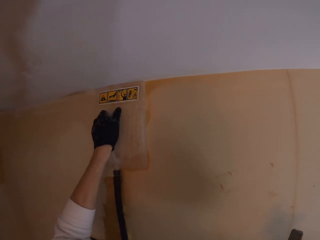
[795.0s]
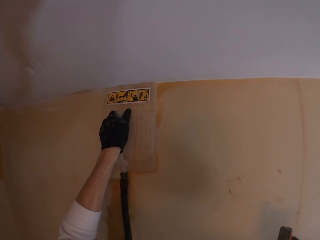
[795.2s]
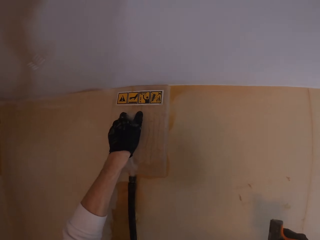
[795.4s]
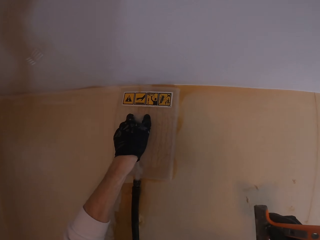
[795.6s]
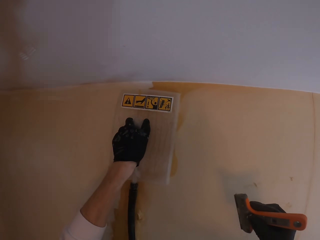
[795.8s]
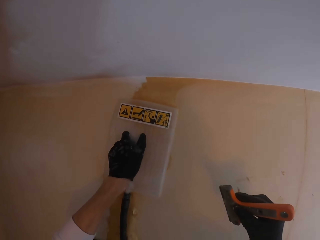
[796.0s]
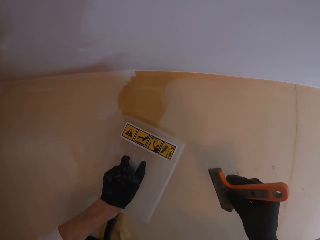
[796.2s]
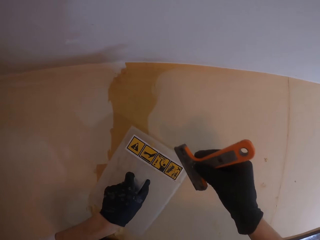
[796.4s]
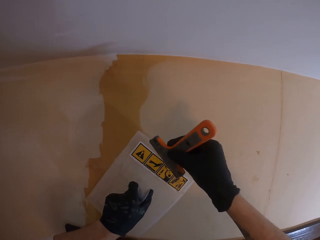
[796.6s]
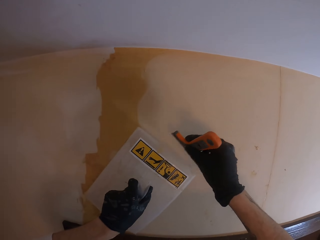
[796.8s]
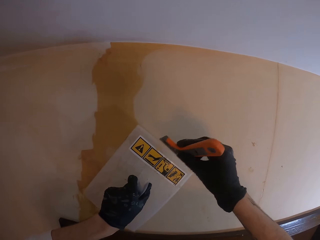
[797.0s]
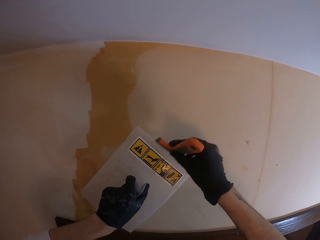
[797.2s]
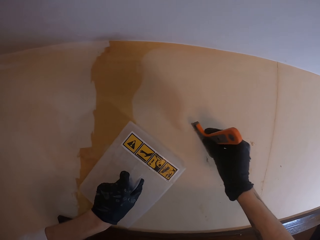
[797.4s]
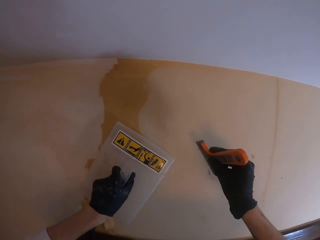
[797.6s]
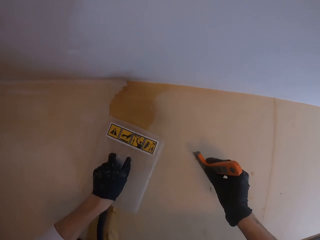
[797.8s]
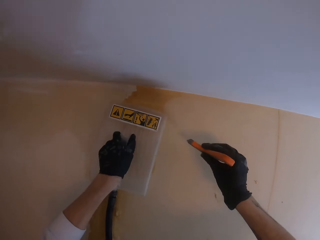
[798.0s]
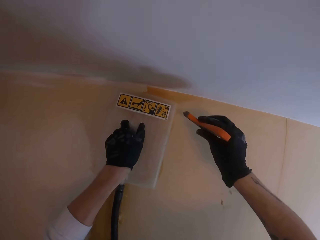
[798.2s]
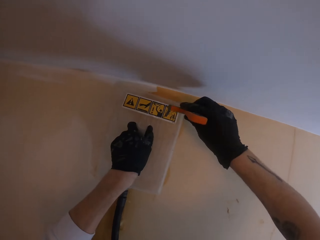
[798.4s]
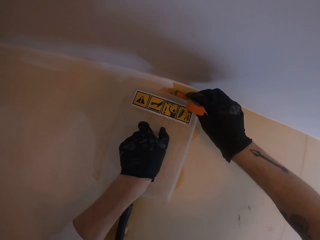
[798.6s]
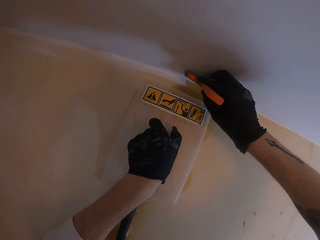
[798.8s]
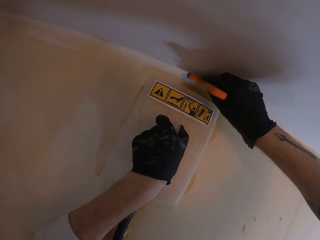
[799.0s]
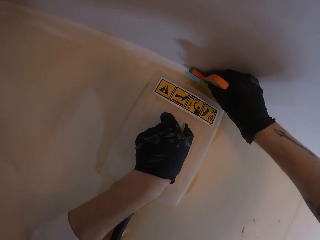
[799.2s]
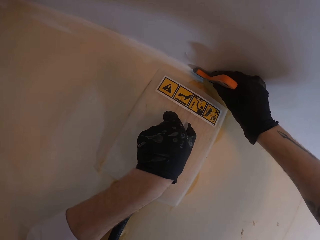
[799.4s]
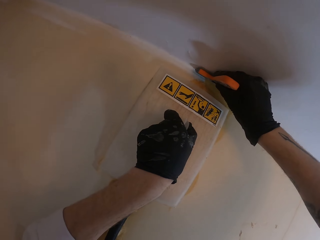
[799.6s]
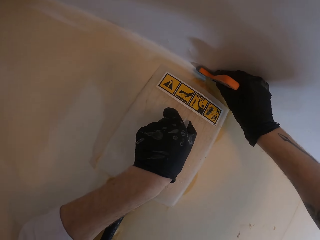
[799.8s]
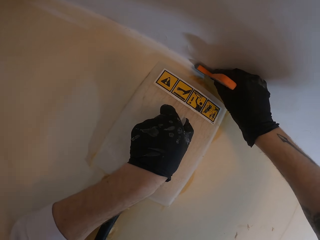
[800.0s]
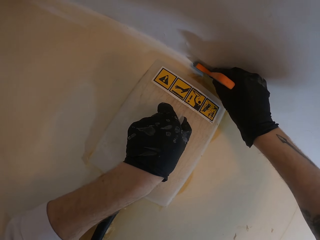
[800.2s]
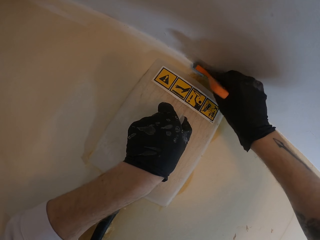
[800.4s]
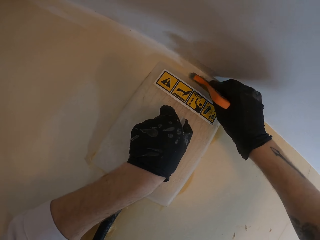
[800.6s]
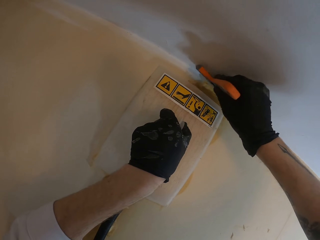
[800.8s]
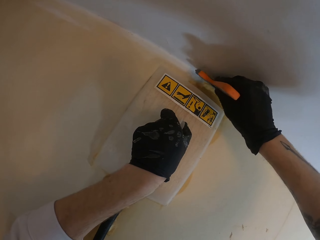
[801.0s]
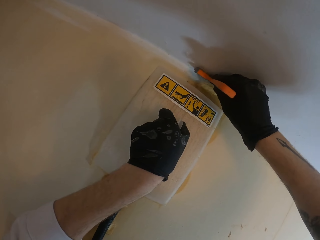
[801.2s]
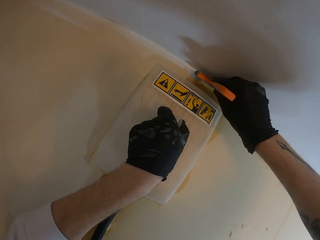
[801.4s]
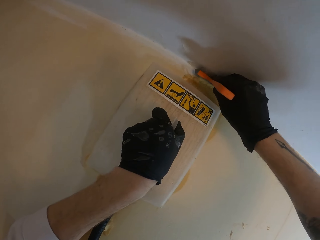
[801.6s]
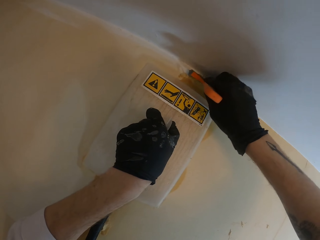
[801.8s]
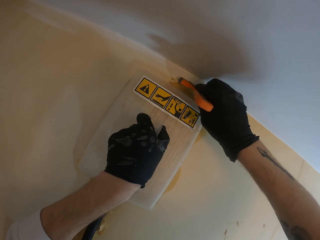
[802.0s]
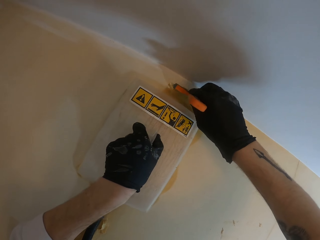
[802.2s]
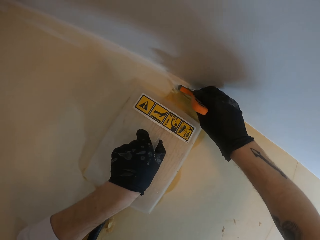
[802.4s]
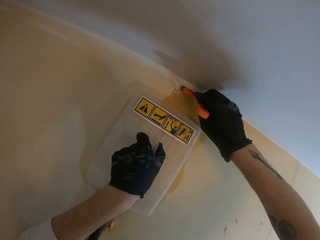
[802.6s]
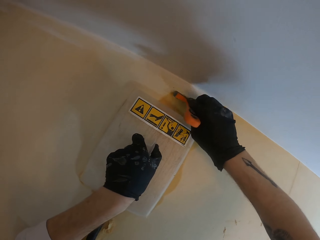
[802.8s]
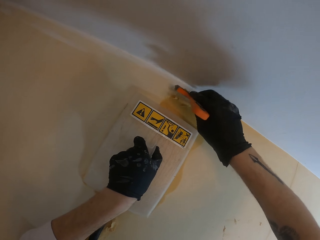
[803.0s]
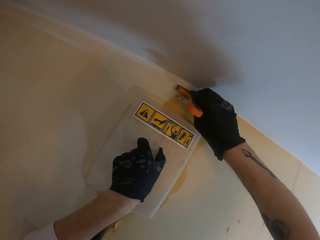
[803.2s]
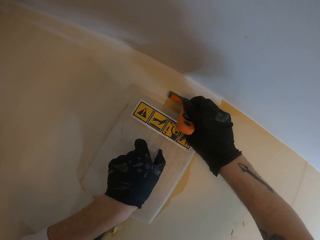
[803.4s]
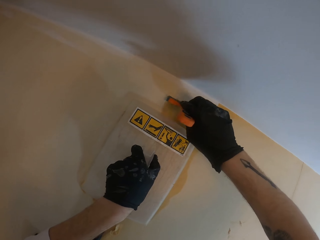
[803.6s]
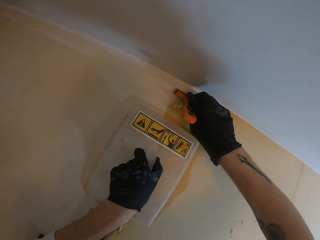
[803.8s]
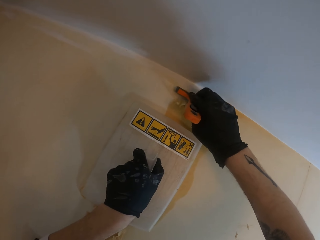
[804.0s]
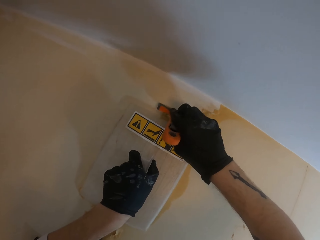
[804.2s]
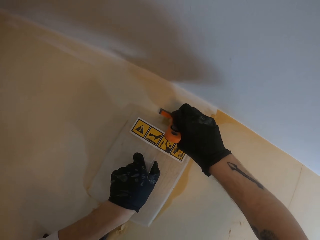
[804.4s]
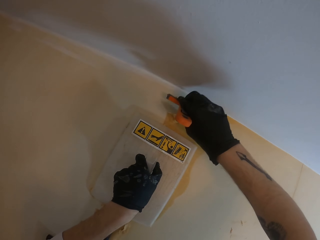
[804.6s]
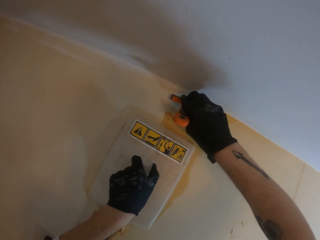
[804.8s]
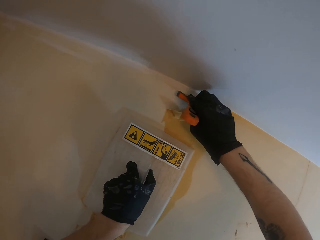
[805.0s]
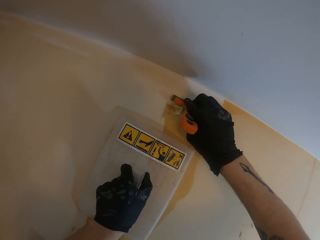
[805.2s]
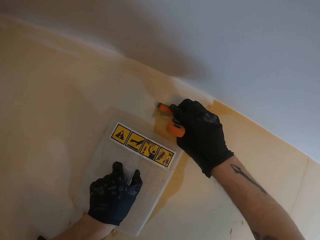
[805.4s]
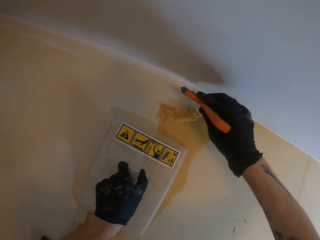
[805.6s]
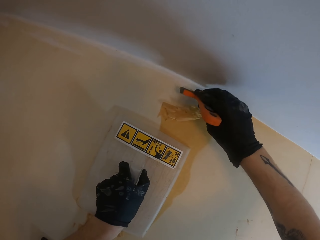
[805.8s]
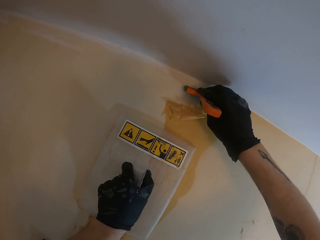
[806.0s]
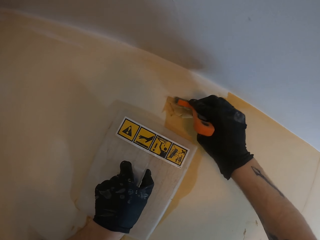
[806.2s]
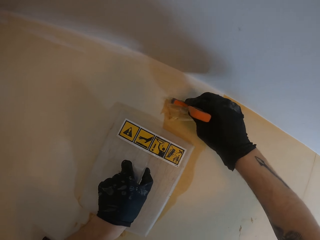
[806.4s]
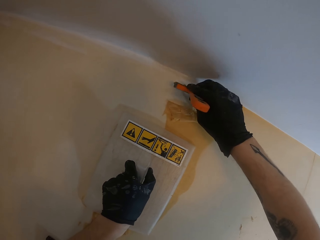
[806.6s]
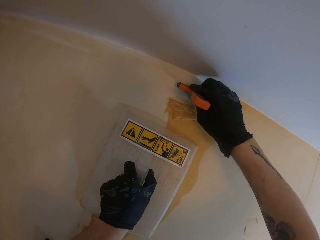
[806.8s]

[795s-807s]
The camera wearer cleans the wall smoother. They remove the wallpaper on the wall steamer. They strip off the wallpaper with the wallpaper scraper.

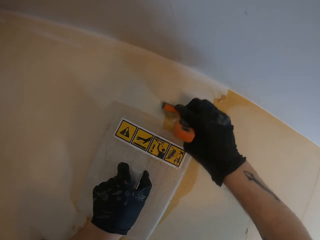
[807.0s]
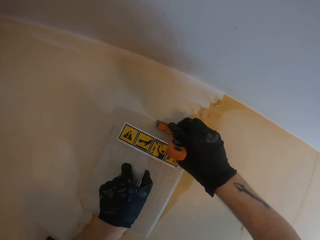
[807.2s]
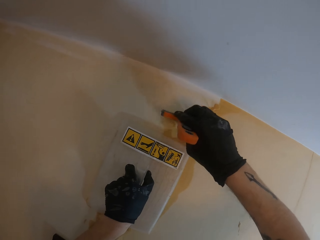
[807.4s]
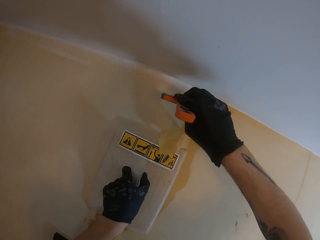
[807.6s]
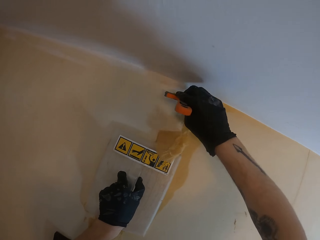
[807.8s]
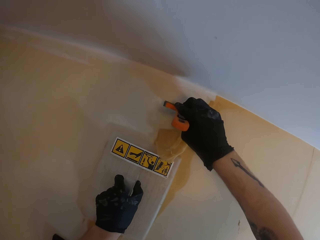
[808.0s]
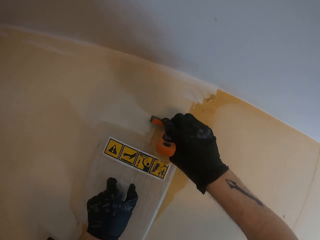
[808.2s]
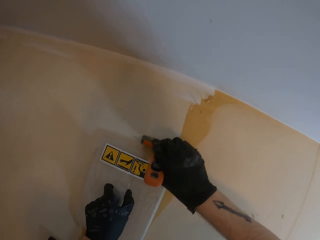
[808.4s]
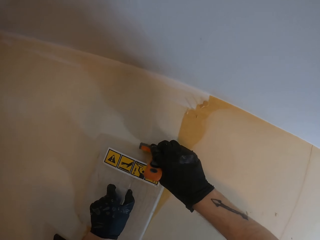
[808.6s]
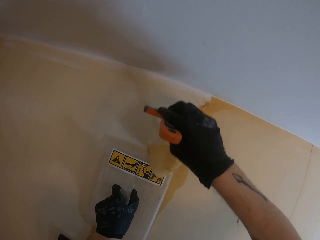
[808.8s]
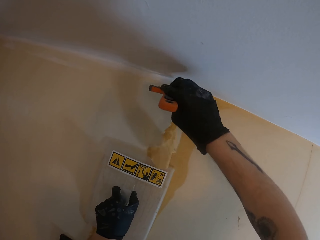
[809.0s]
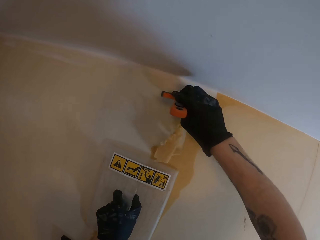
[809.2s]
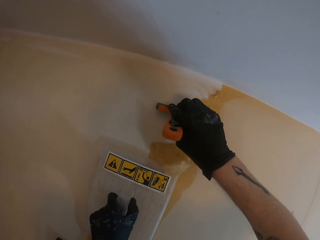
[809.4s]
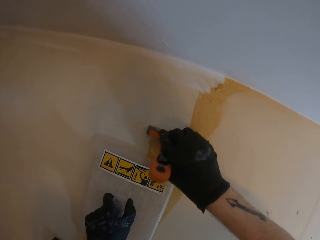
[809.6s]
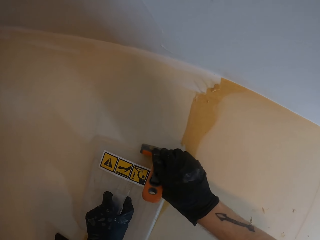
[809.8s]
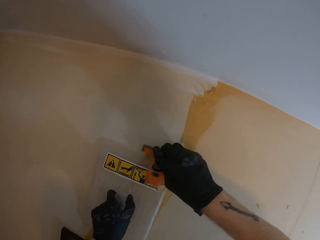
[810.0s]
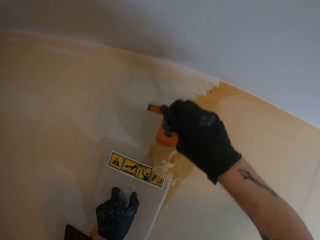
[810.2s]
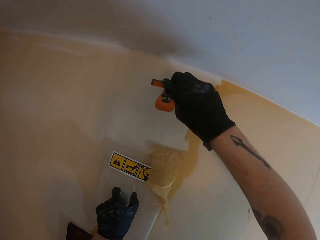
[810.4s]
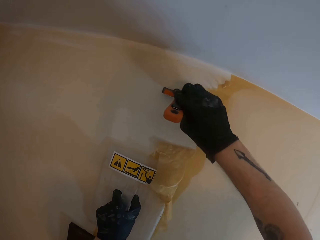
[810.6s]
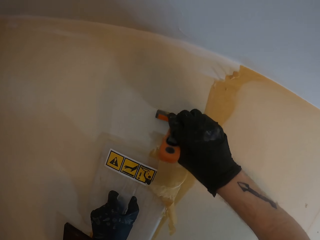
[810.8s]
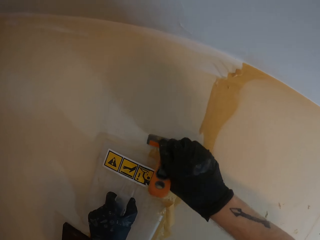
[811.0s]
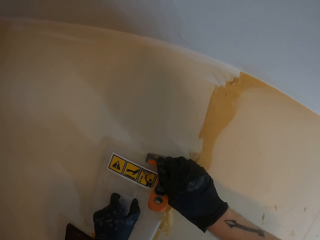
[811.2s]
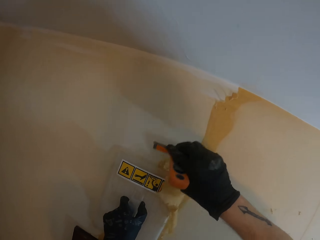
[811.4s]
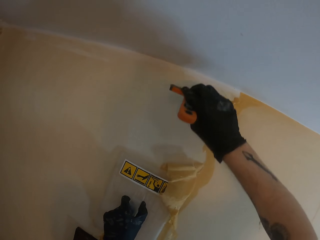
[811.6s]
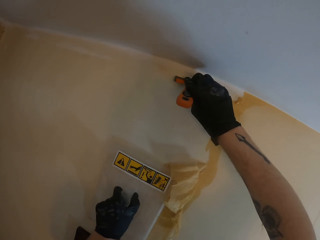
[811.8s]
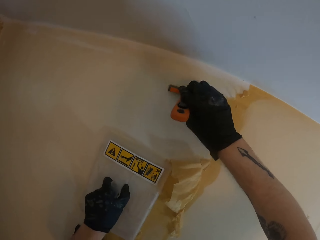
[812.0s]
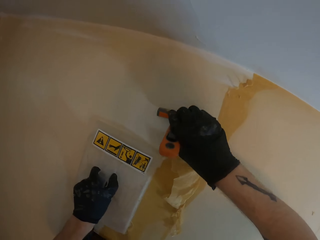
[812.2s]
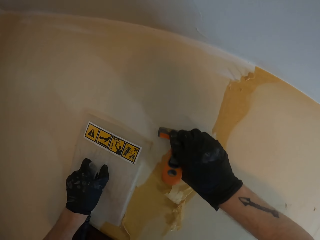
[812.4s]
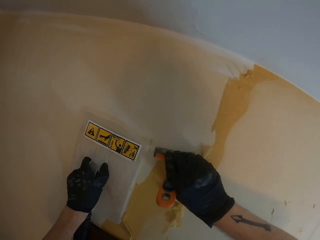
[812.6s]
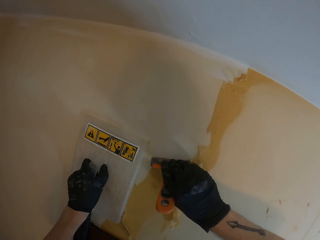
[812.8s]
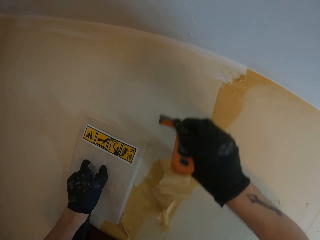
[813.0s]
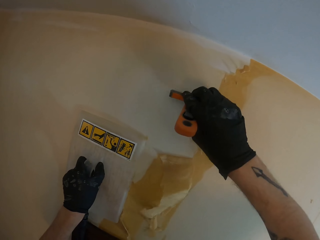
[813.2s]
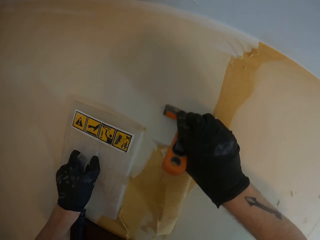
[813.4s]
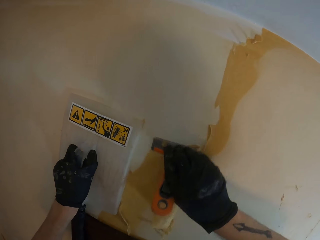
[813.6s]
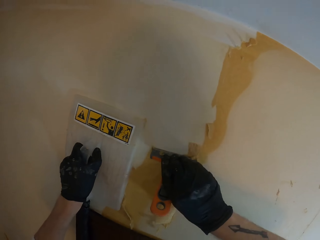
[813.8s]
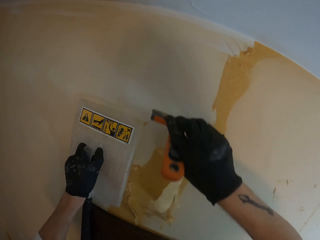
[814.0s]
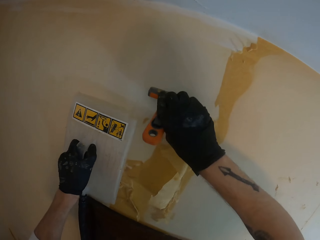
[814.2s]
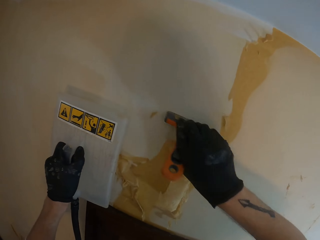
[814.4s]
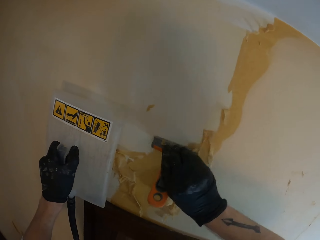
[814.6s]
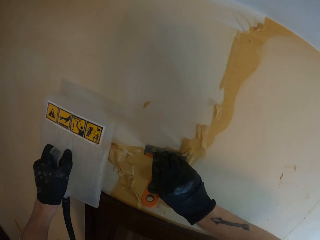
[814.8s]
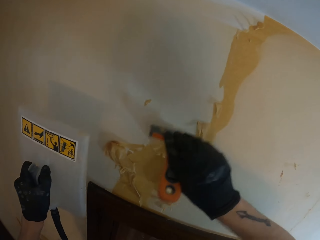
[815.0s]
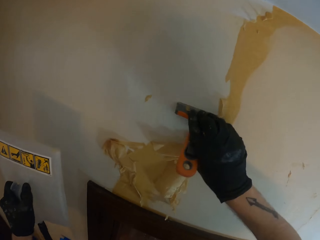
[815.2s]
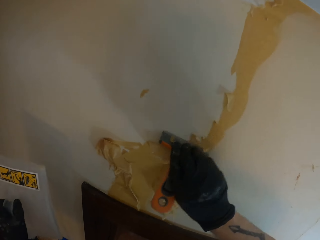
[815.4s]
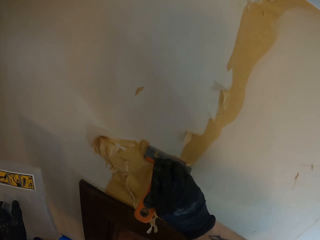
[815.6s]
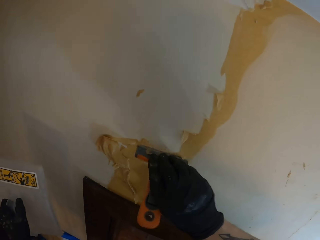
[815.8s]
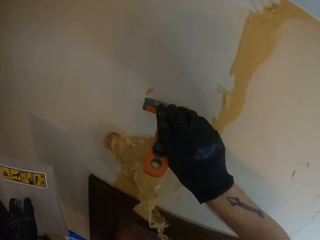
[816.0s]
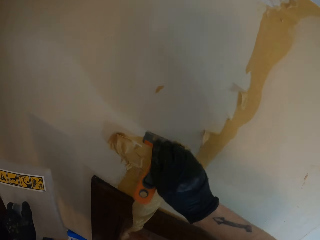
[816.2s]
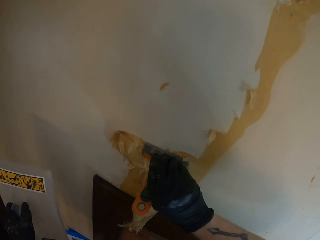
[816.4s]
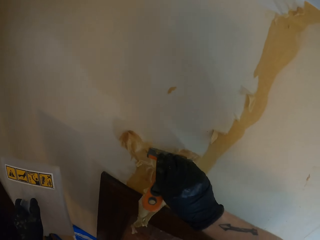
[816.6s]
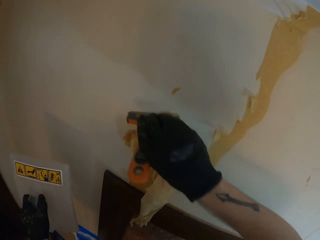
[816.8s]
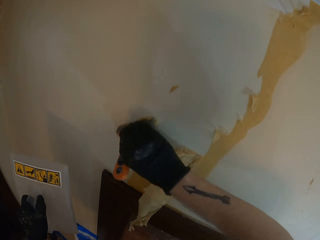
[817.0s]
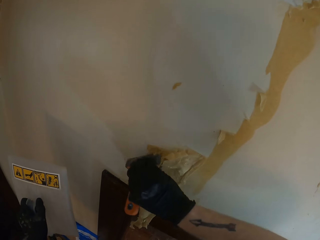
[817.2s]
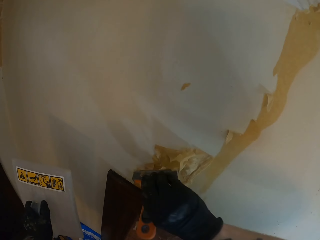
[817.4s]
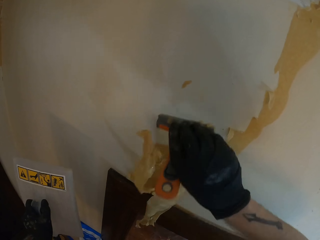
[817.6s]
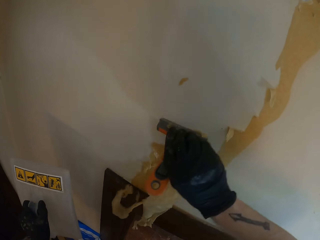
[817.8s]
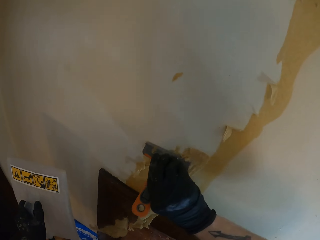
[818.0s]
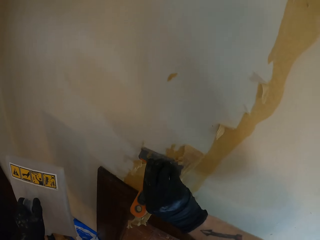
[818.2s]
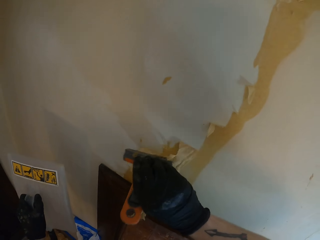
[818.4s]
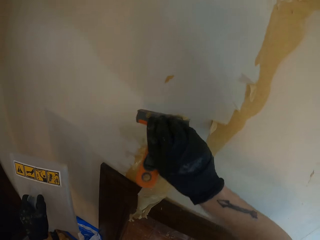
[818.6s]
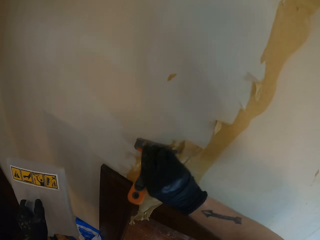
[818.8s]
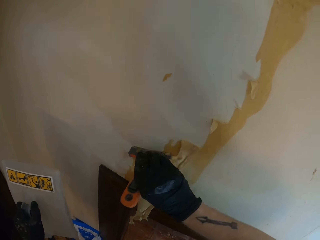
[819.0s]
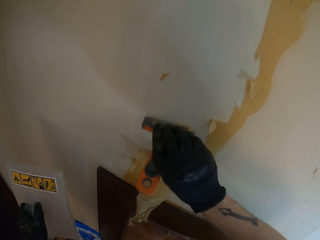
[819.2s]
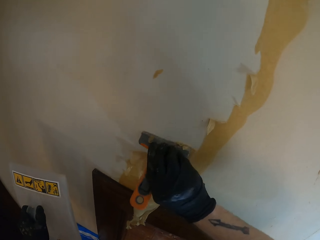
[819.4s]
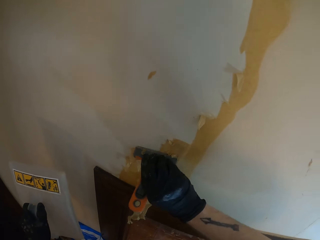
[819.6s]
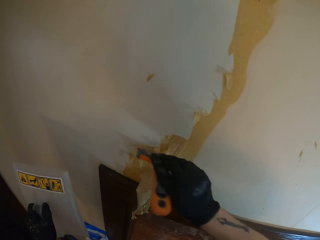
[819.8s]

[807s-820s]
The camera wearer removes the wall smoother from the wall.
